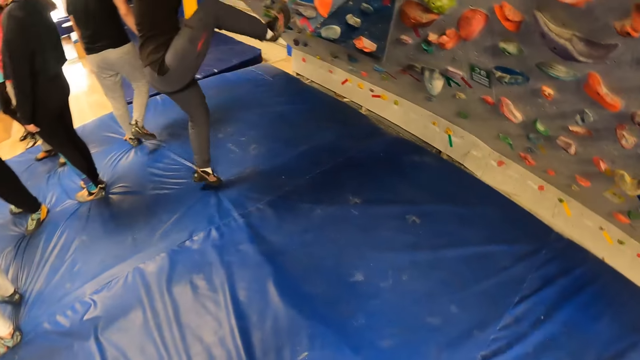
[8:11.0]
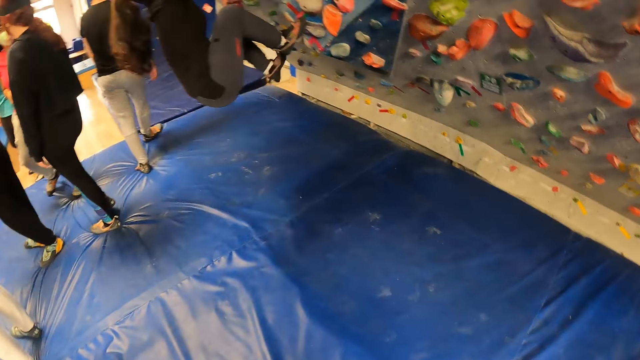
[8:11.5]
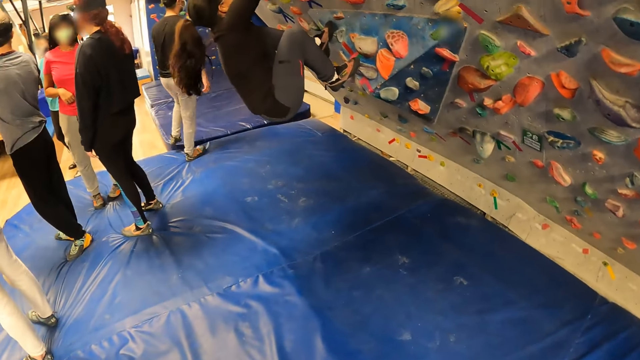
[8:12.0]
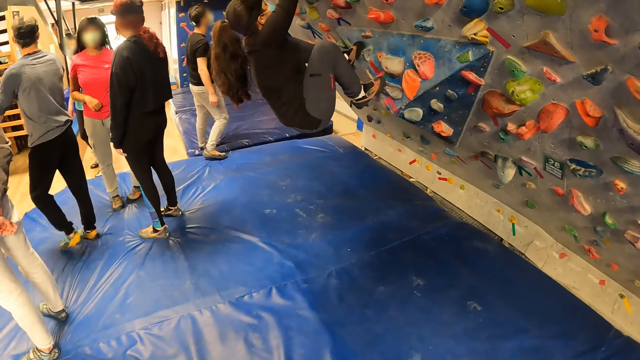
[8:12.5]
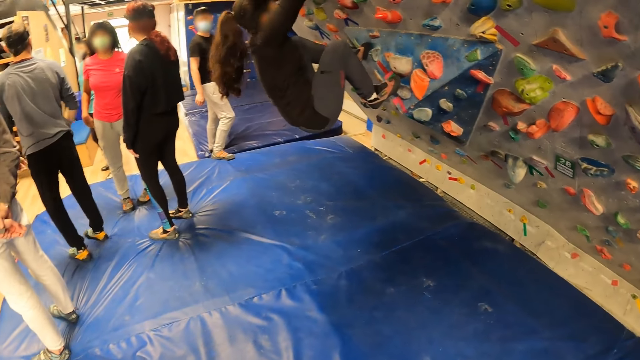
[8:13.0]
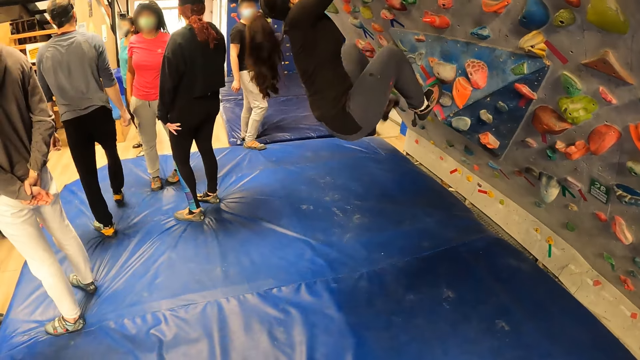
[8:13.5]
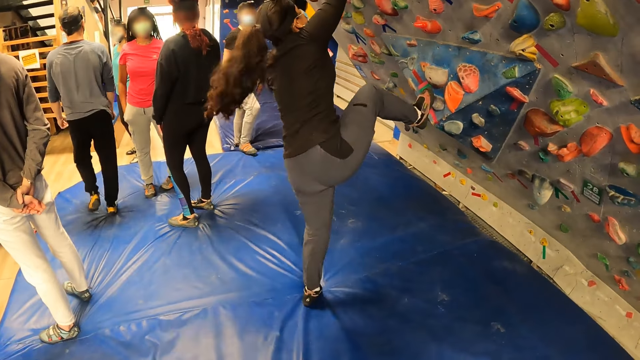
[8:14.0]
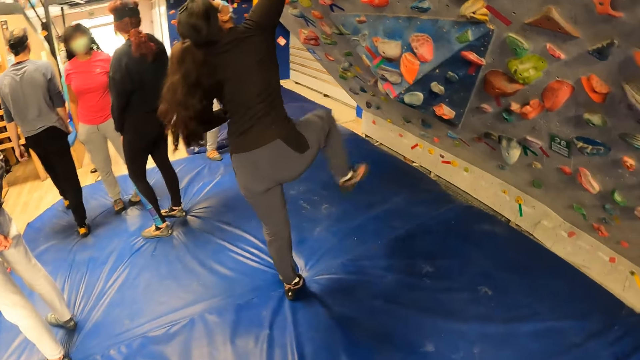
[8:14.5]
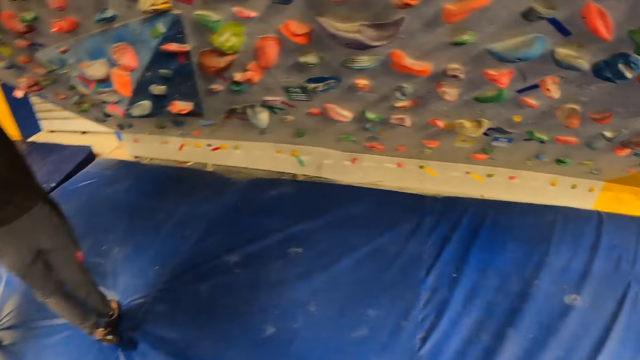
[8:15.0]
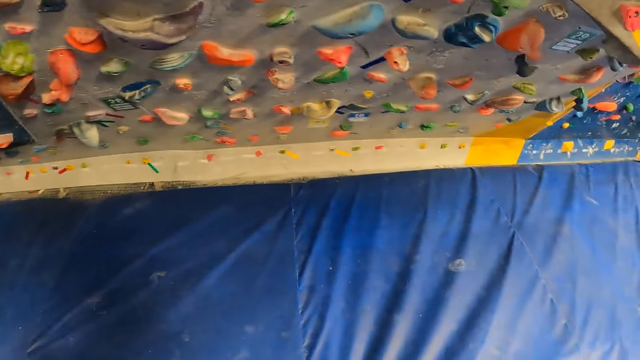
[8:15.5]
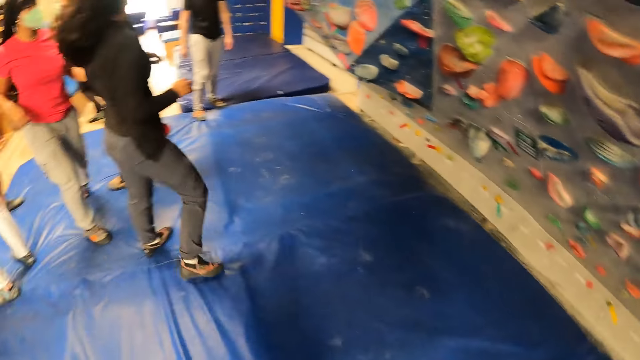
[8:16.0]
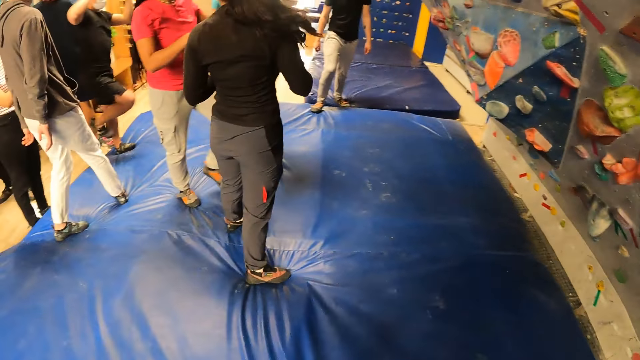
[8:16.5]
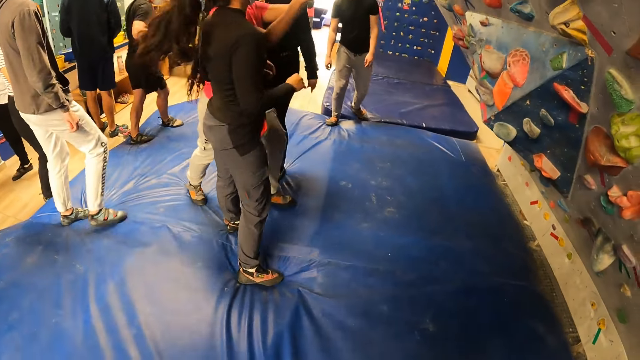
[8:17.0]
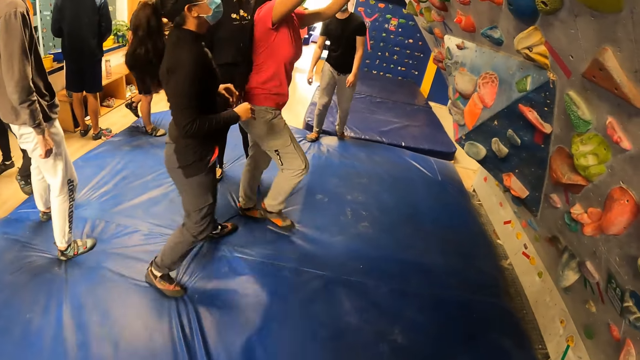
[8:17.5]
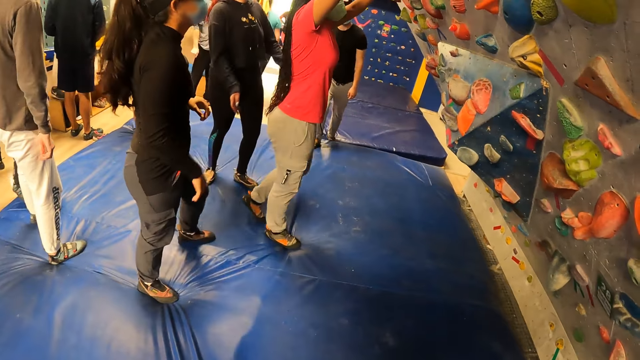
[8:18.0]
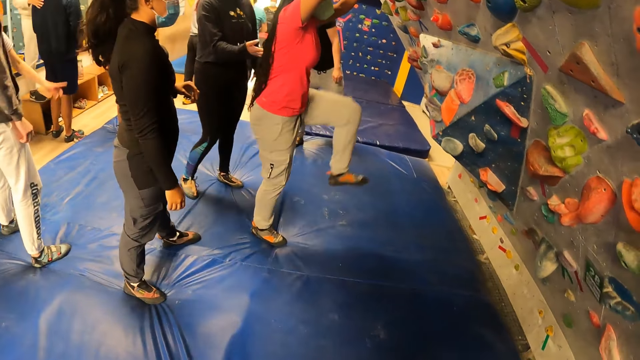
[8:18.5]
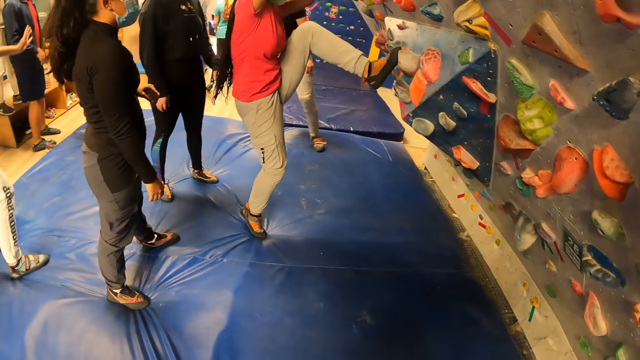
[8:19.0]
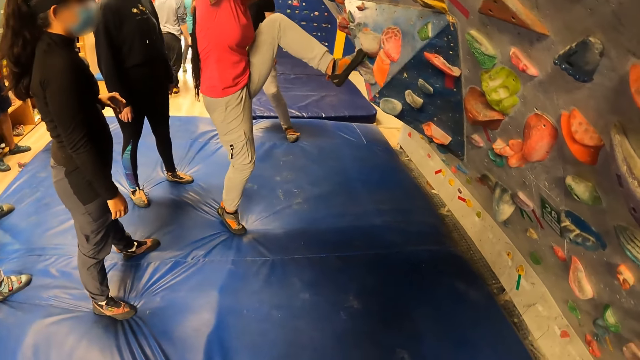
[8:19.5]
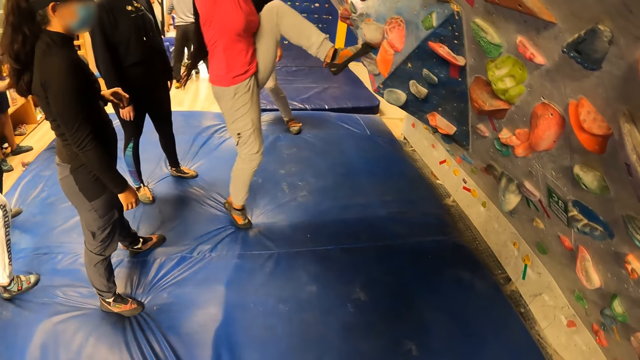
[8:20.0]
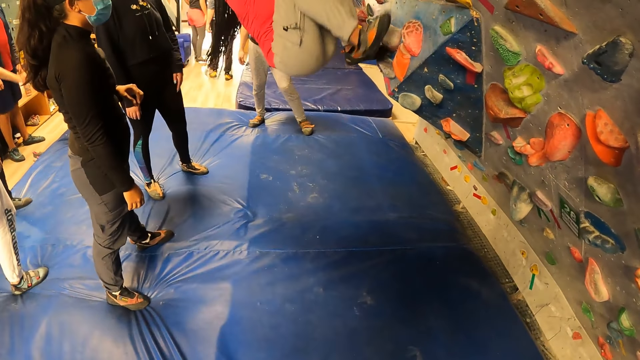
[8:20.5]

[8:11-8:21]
The woman climbs down the climbing wall. Another woman climbs up the climbing wall.

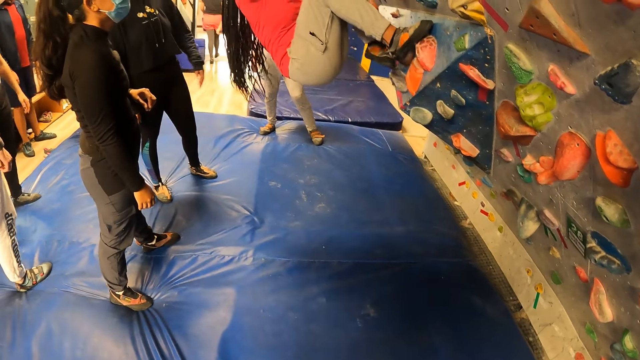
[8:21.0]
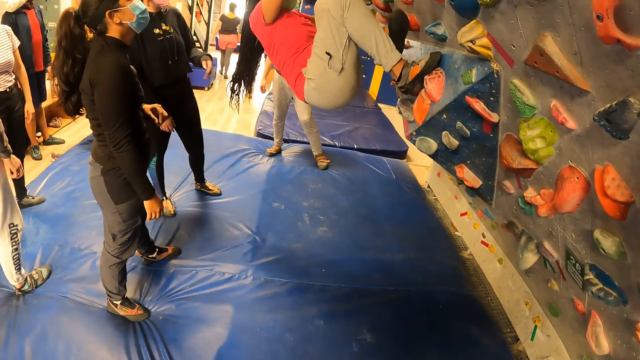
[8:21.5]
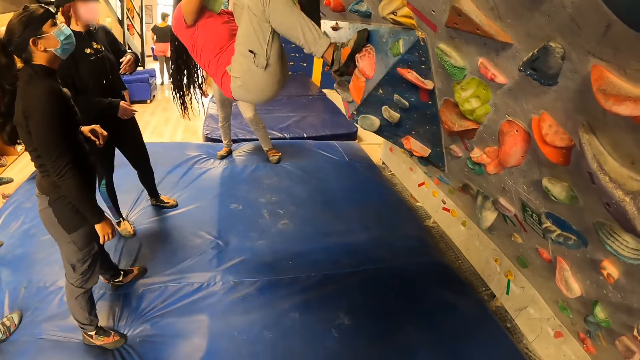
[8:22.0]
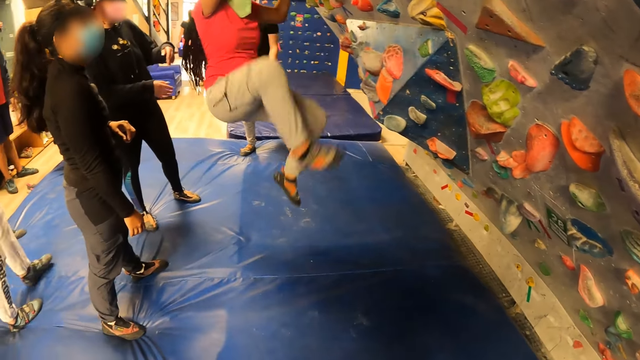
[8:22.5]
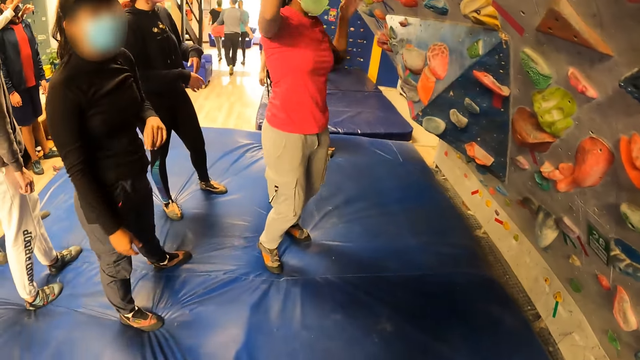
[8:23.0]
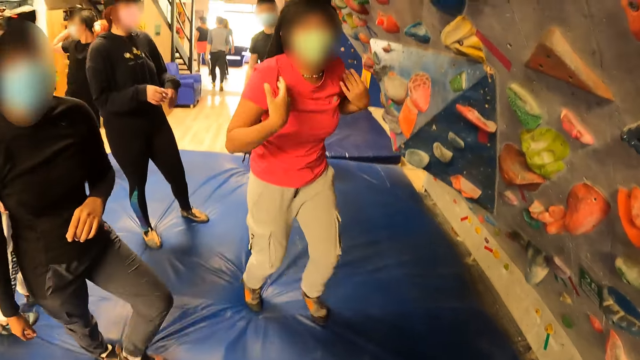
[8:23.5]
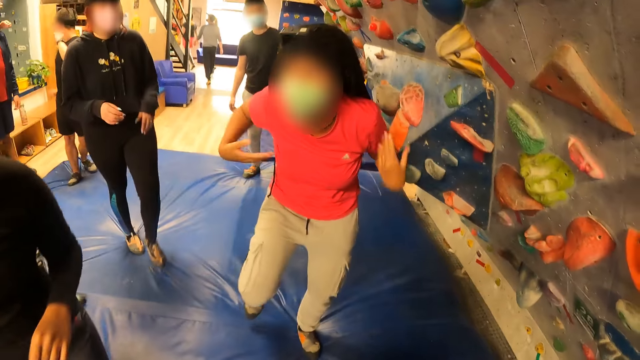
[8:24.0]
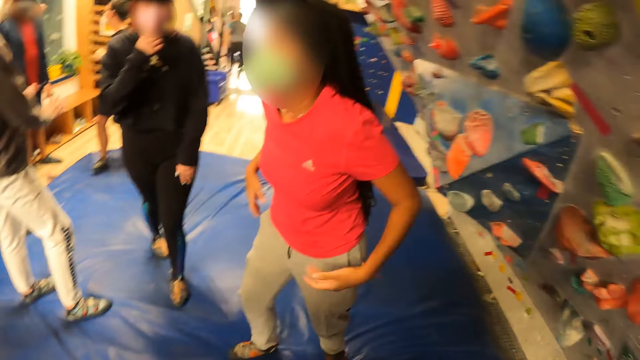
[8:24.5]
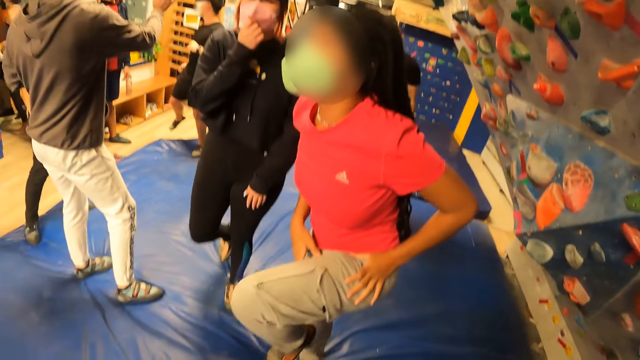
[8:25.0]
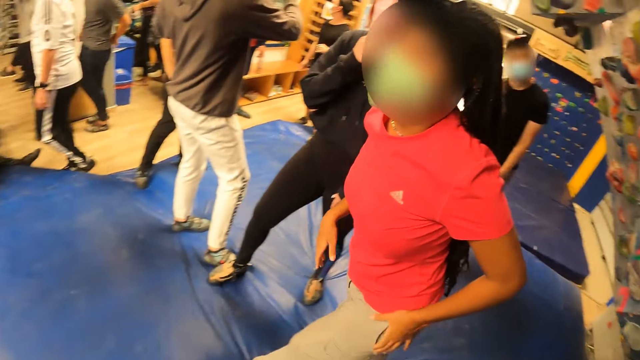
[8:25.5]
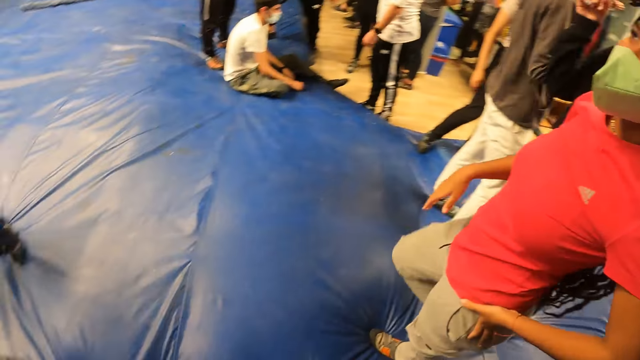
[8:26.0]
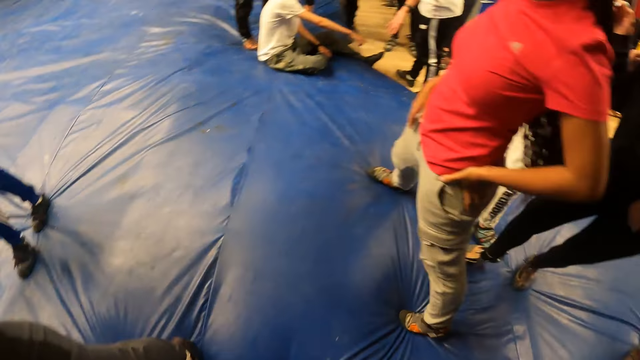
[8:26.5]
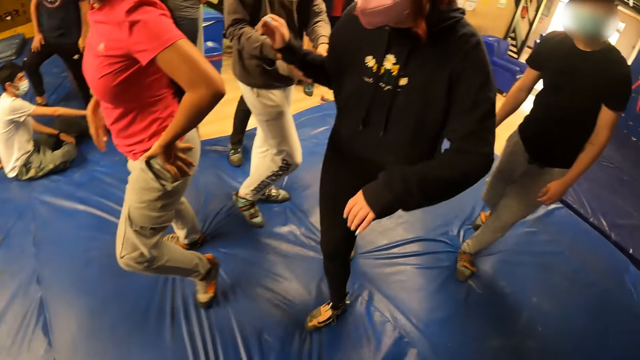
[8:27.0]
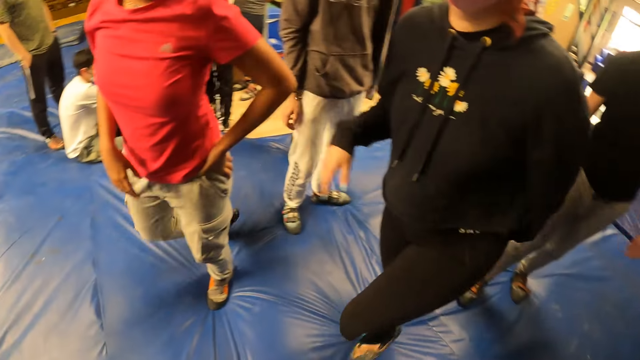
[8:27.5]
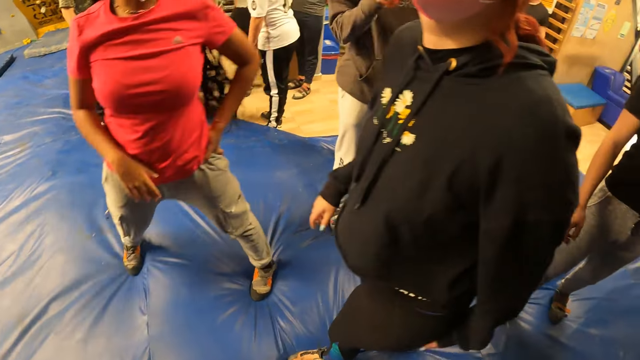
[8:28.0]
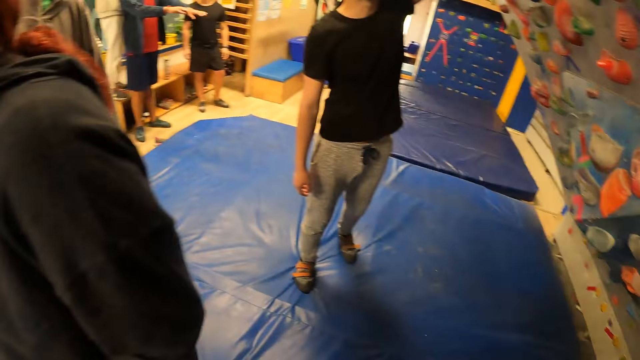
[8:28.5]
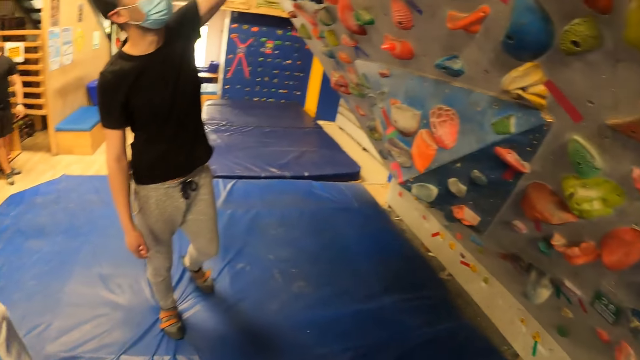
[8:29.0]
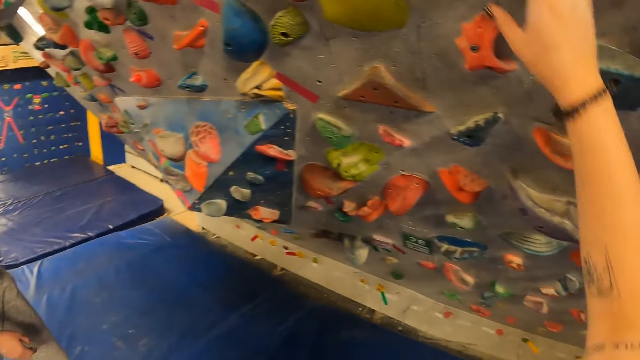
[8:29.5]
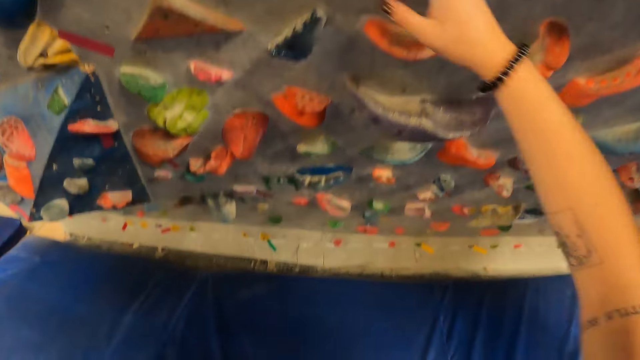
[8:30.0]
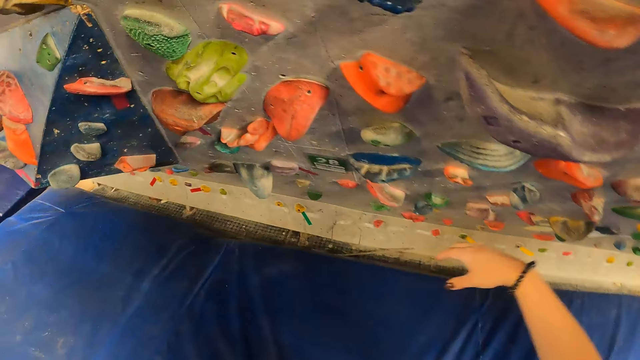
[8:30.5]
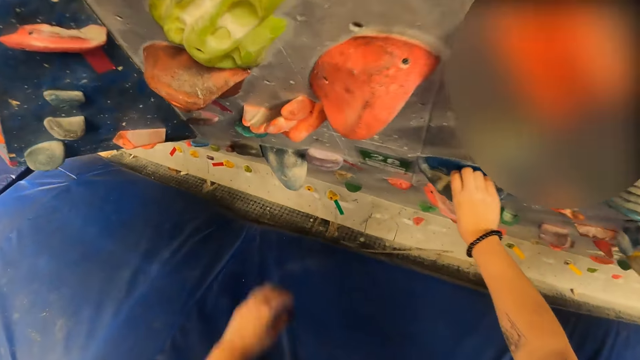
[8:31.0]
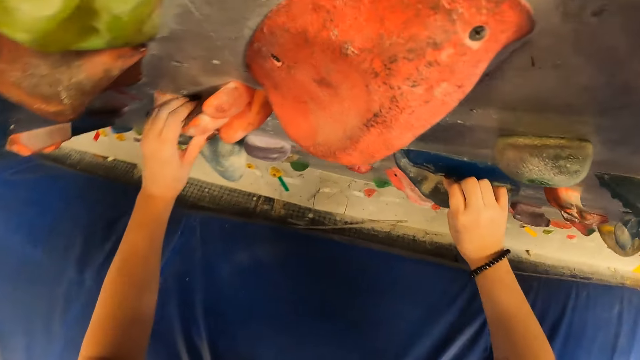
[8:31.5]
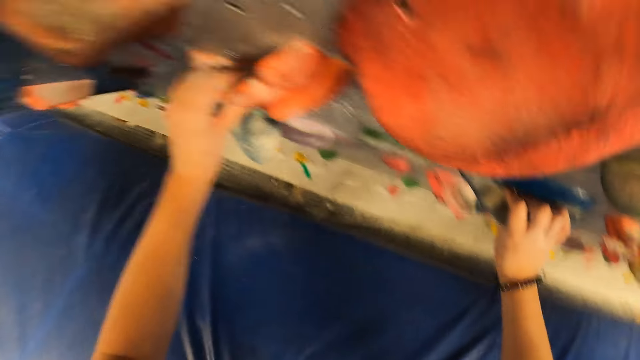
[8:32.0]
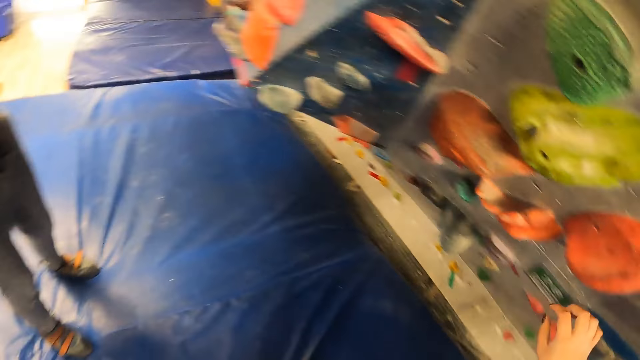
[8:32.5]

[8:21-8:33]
A man walks past the camera wearer. A woman climbs down the climbing wall. The woman shakes the hands. The woman walks past the camera wearer. Another woman walks past the camera wearer. Someone points at the wall. The camera wearer touches the wall. They hold the climbing wall slab with both hands.
